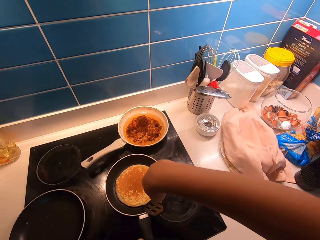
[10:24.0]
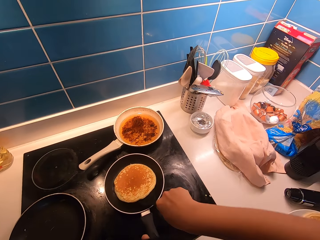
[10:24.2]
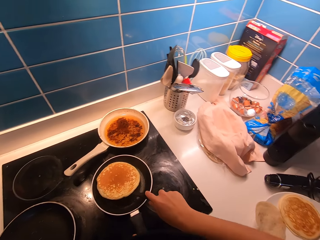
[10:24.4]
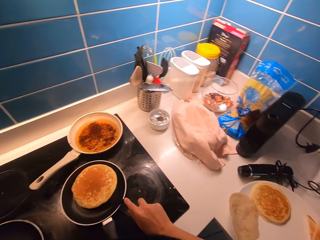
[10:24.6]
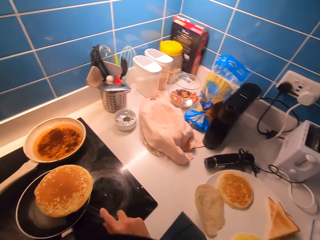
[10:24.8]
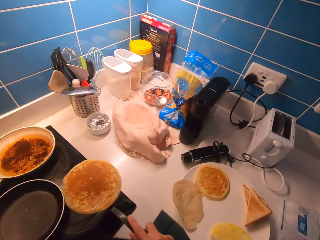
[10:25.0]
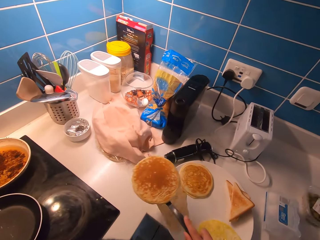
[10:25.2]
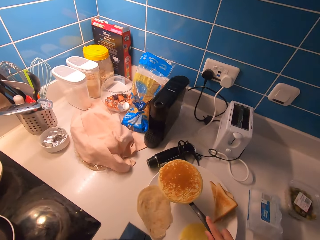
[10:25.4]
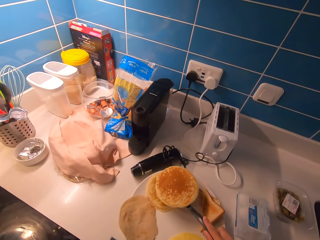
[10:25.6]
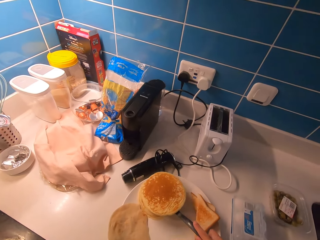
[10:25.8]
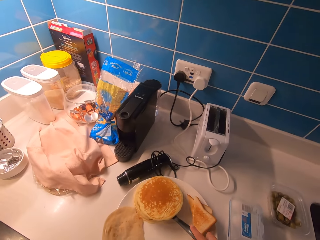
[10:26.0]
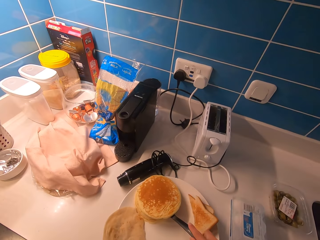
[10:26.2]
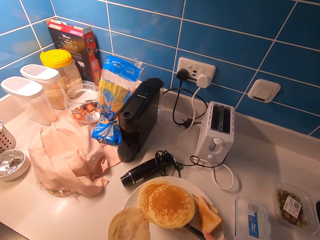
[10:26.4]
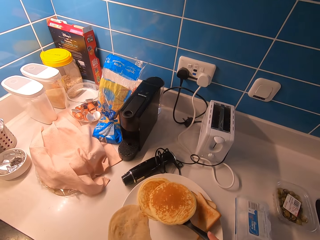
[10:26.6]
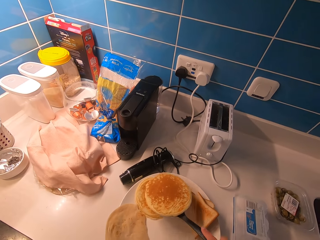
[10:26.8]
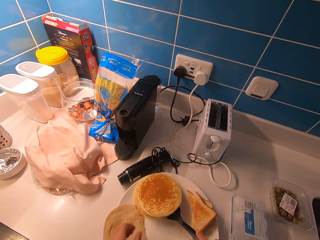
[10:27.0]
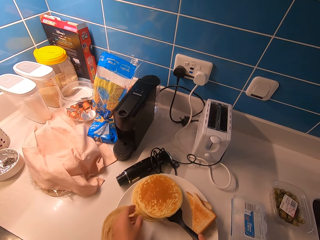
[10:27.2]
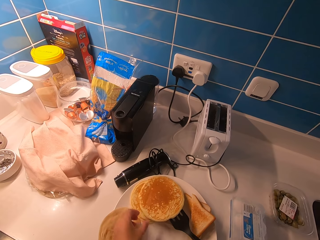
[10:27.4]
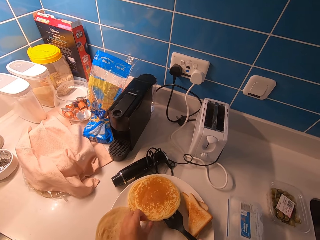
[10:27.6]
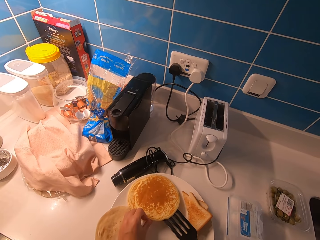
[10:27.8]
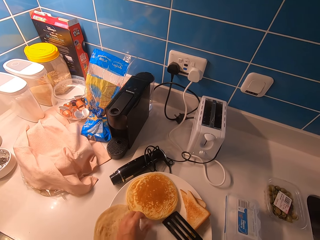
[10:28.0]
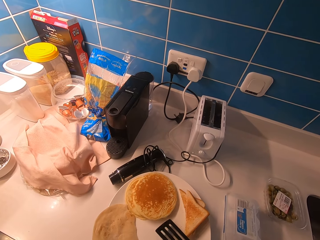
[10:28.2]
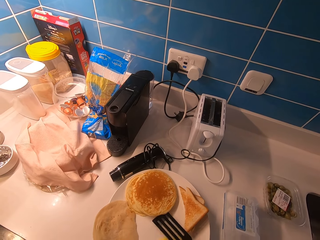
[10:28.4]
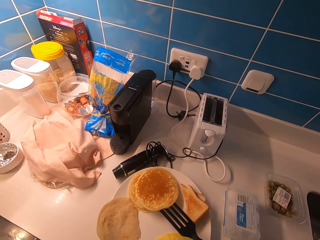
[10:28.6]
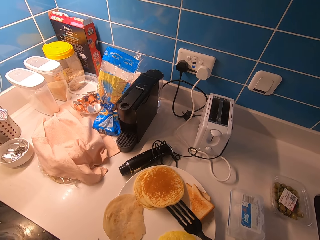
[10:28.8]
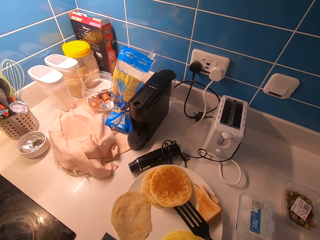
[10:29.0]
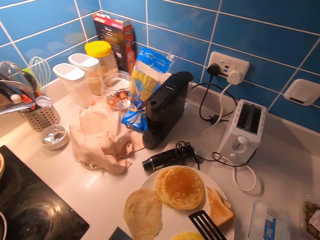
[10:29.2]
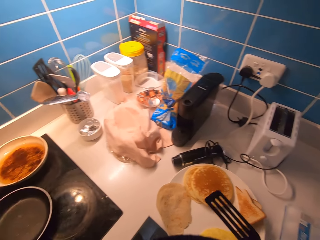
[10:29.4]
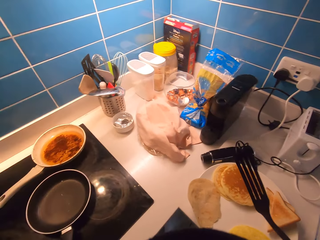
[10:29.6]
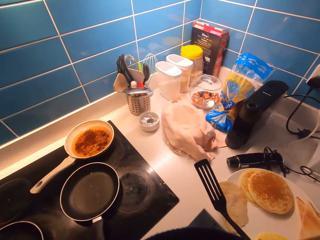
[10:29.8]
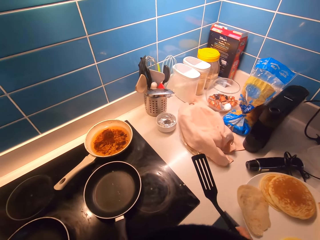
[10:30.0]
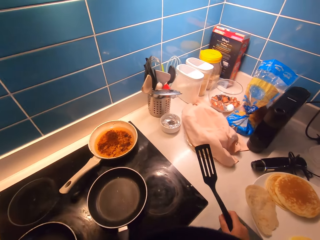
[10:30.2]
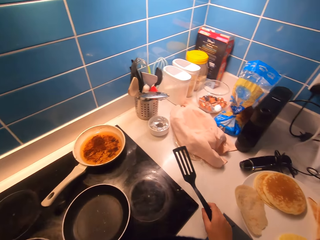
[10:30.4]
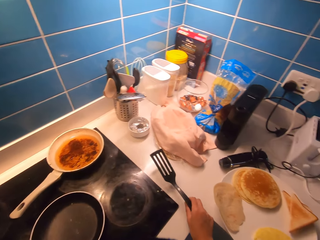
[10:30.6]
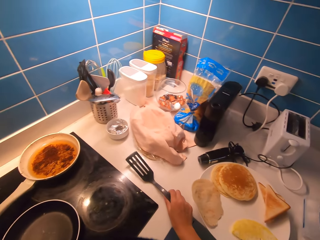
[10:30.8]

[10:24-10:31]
The camera wearer picks a pancake from the pan using a spatula. He places the pancake in the plate. He touches the pancake with his hand.

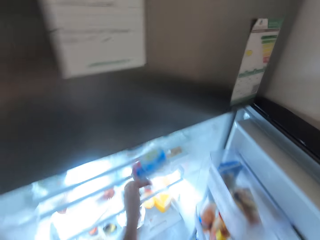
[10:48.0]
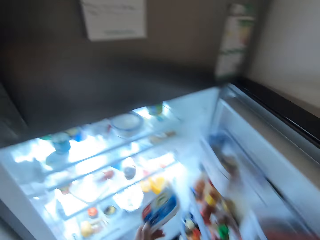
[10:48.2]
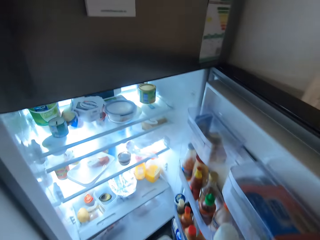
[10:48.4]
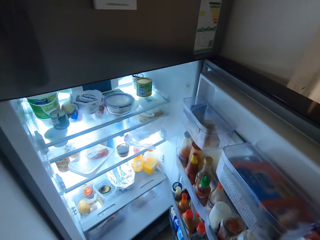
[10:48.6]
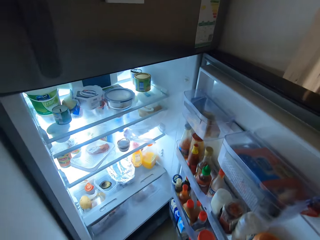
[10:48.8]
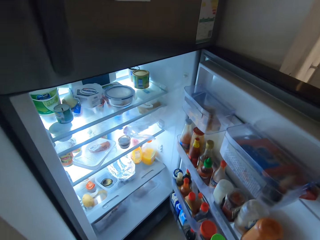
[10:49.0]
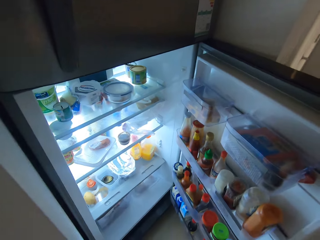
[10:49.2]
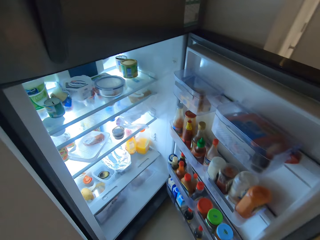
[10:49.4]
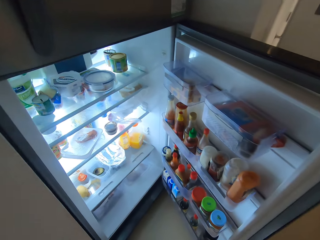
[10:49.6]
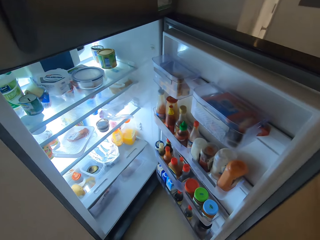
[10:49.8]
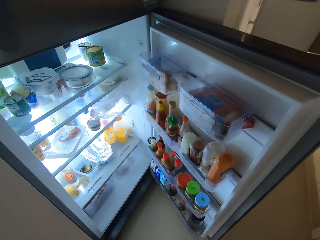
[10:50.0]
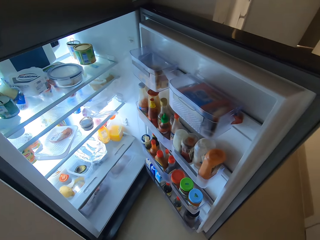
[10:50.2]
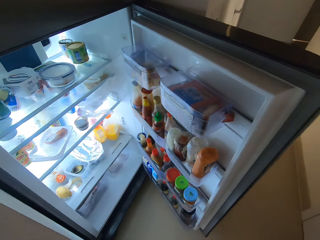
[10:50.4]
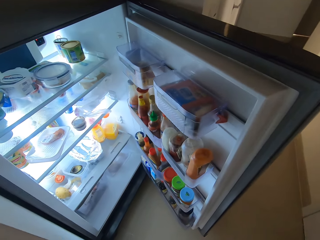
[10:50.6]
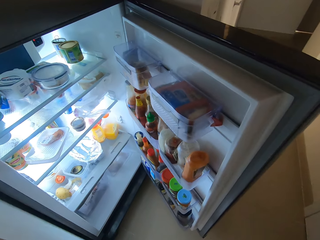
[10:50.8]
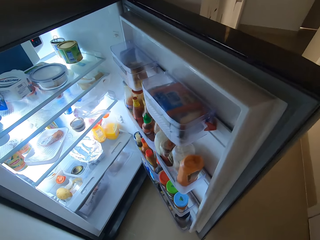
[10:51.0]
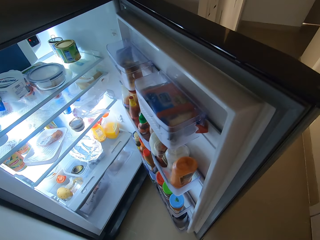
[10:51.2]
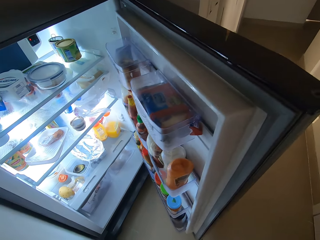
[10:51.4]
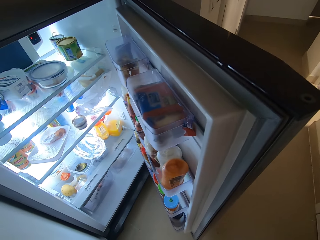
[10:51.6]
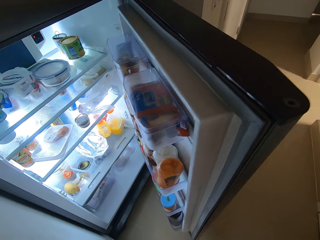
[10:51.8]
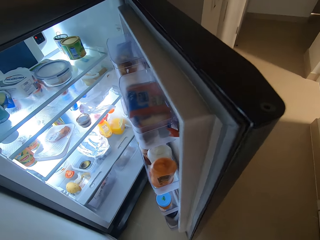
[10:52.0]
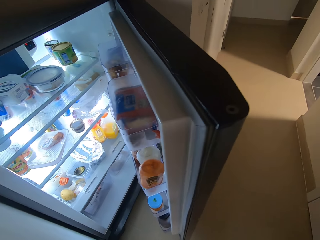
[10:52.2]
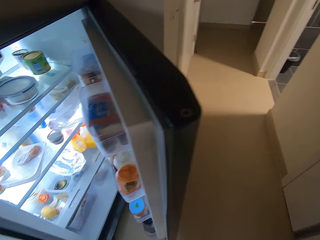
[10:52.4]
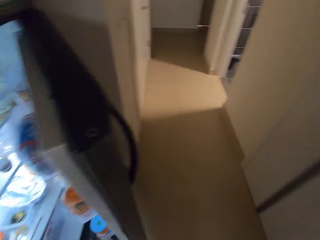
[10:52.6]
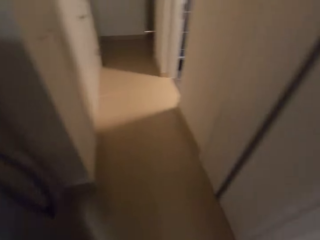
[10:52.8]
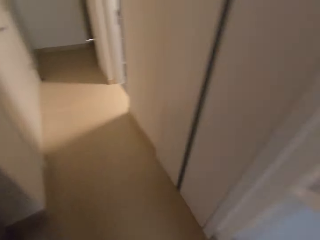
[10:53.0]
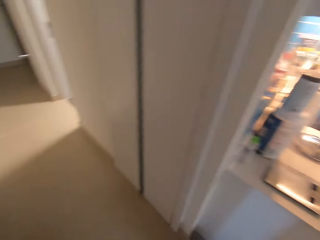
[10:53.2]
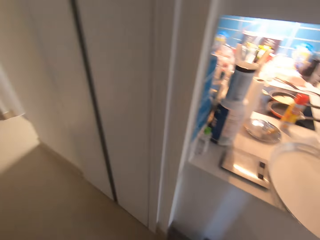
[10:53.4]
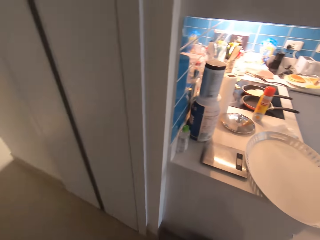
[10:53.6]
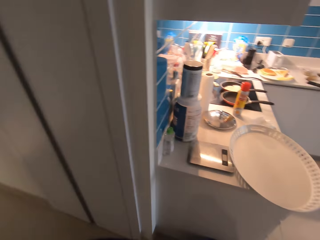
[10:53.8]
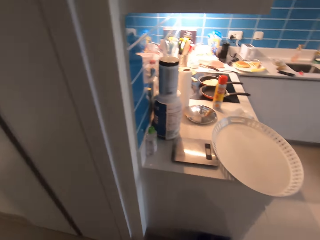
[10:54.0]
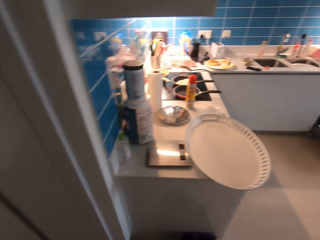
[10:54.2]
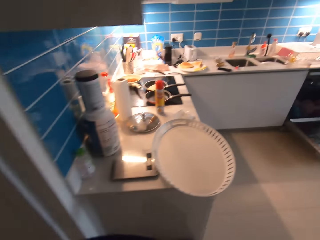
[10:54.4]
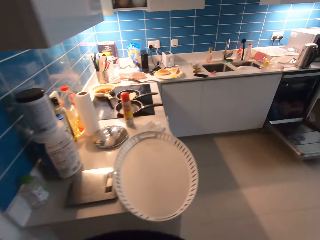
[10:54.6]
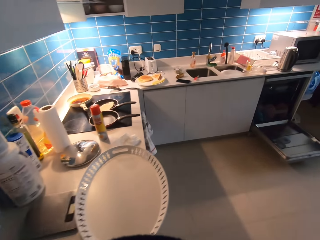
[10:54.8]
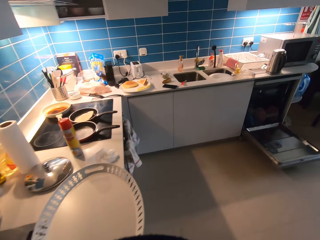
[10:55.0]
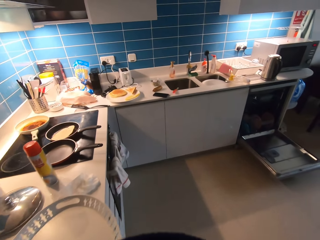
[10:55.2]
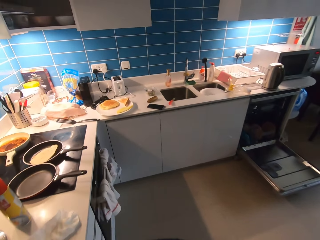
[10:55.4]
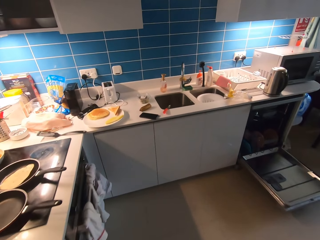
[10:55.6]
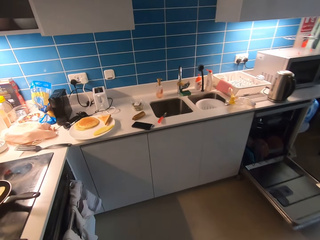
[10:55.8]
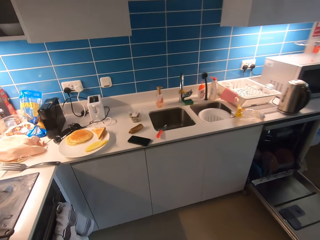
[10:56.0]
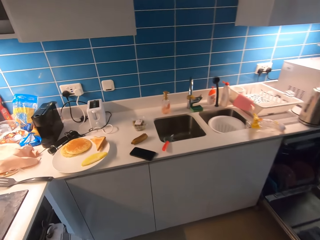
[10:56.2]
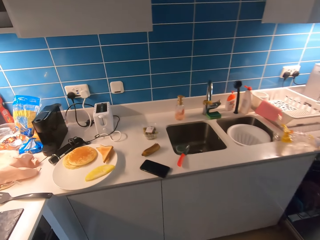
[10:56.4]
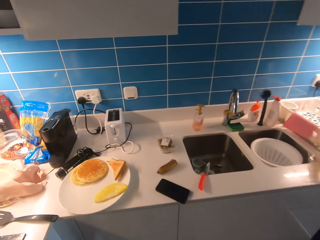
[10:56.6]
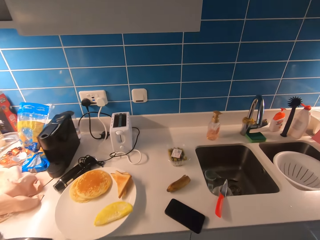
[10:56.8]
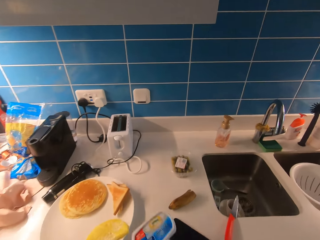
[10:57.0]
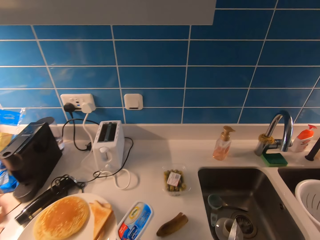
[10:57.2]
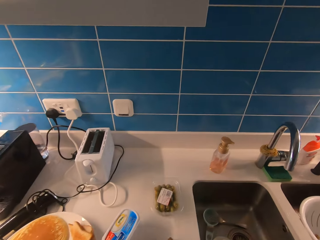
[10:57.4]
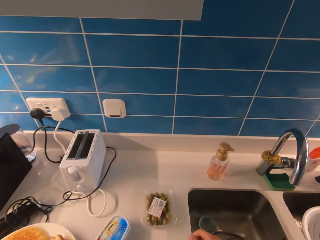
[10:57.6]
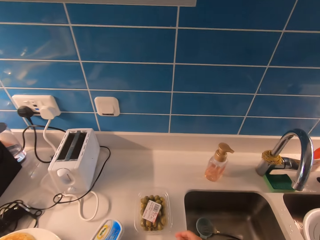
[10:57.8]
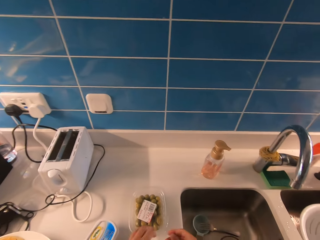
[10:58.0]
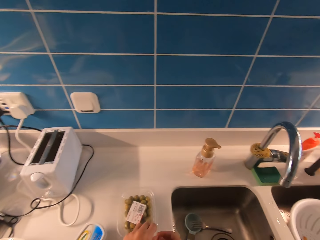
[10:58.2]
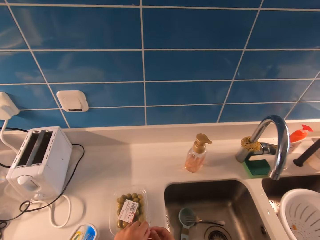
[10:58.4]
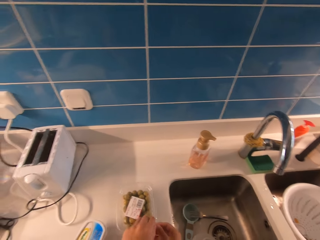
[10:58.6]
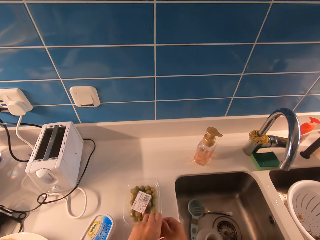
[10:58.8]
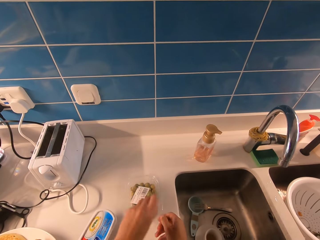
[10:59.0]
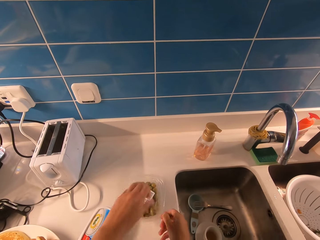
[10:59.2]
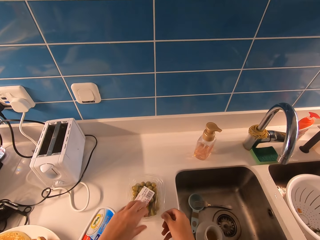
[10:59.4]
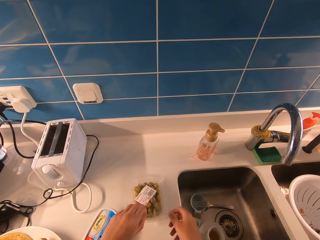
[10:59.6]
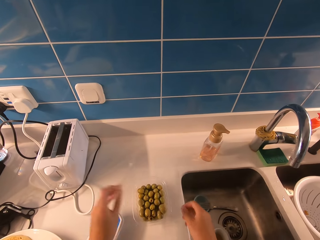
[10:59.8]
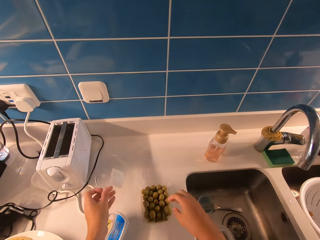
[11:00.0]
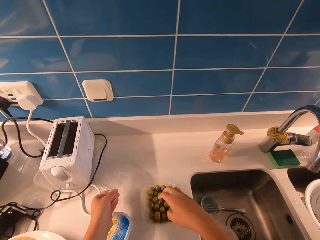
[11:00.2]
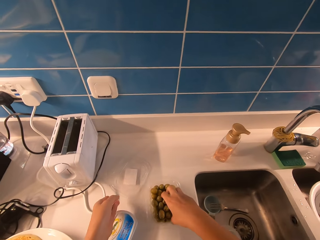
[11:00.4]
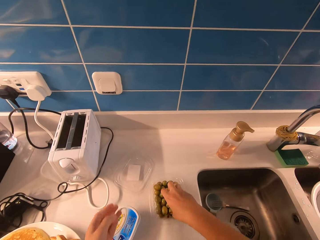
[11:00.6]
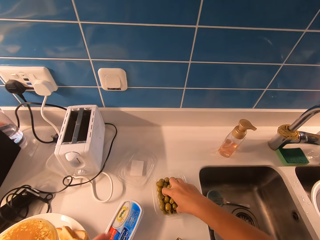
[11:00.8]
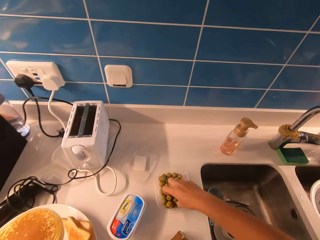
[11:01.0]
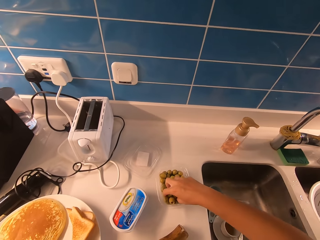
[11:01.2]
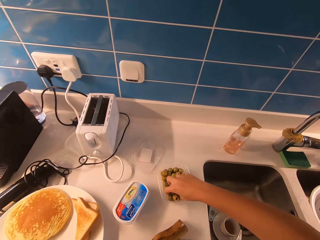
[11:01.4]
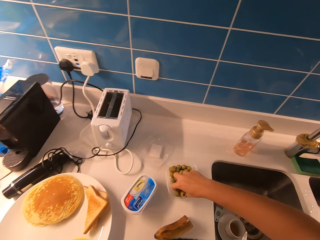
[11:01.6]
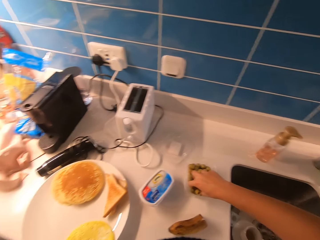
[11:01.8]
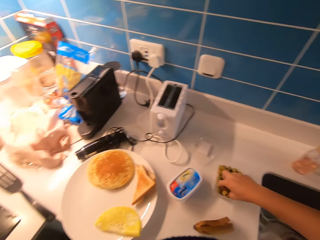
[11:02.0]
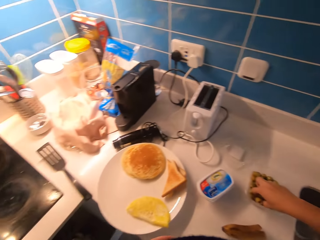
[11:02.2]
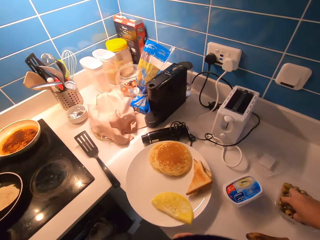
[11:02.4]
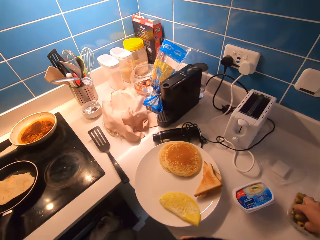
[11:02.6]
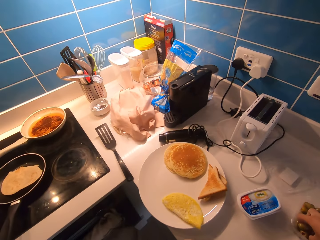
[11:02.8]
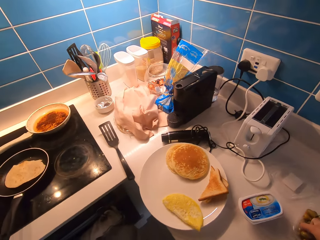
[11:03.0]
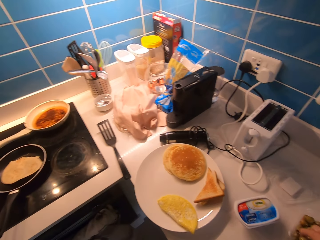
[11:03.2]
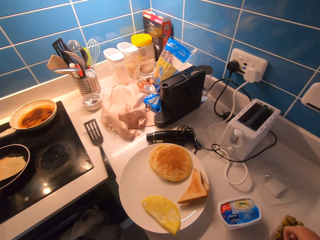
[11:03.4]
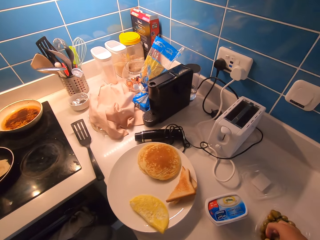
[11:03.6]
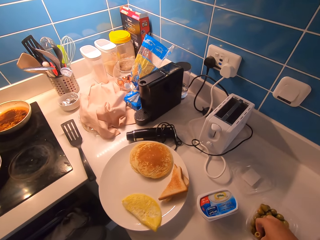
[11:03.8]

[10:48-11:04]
The camera wearer takes a container from the fridge. They close the fridge. They walk in the kitchen. They place the container on the slab. They open the container on the slab. They take cereals from the slab.
